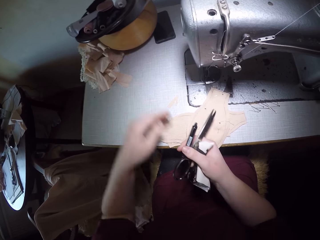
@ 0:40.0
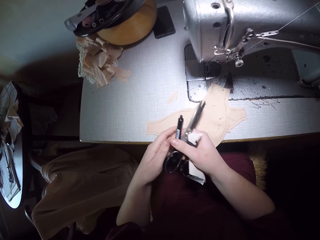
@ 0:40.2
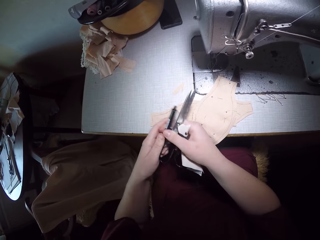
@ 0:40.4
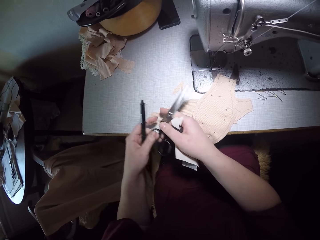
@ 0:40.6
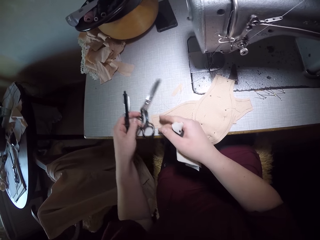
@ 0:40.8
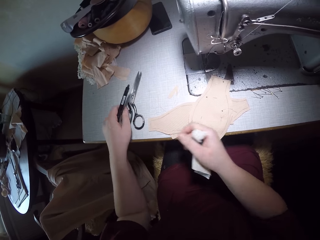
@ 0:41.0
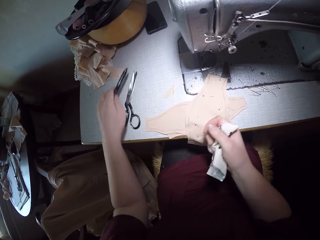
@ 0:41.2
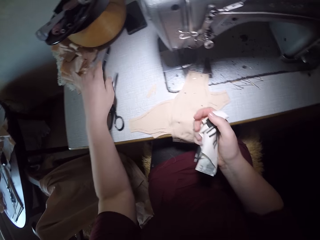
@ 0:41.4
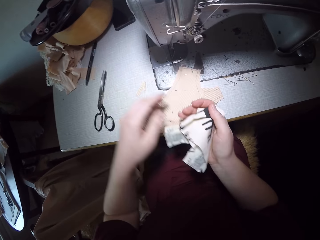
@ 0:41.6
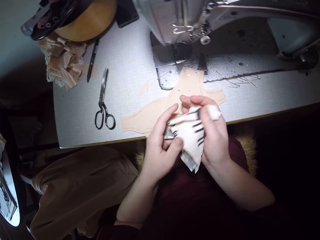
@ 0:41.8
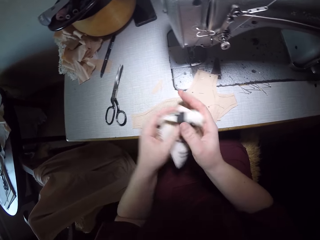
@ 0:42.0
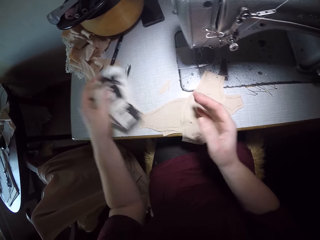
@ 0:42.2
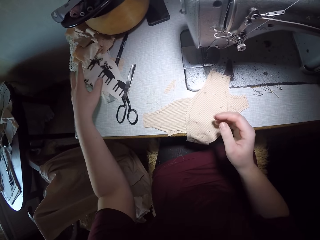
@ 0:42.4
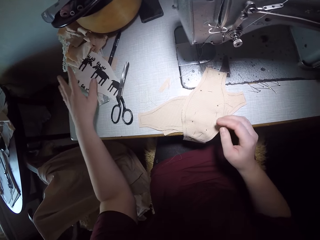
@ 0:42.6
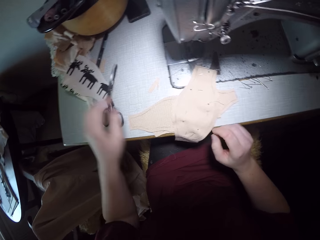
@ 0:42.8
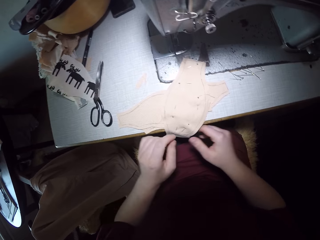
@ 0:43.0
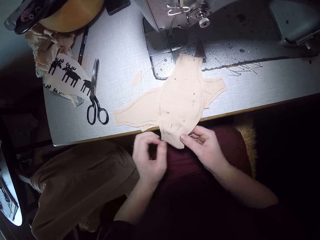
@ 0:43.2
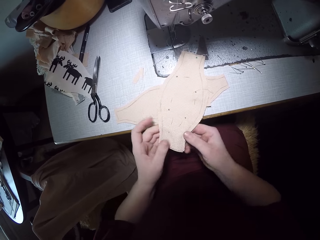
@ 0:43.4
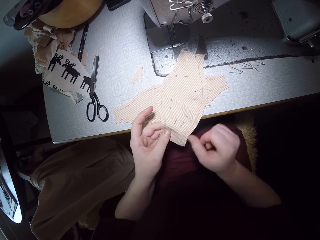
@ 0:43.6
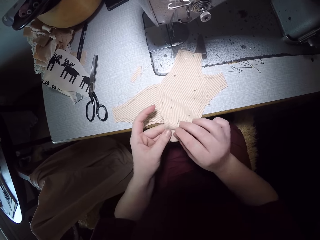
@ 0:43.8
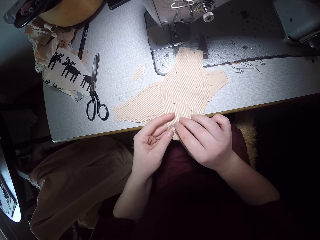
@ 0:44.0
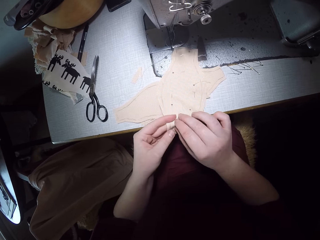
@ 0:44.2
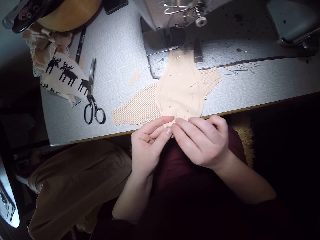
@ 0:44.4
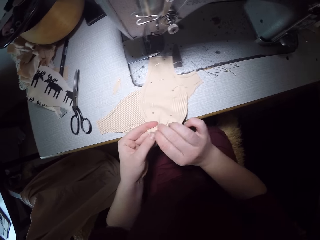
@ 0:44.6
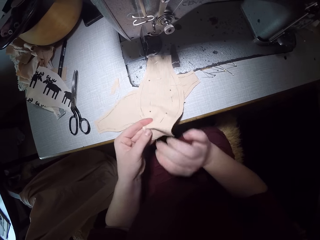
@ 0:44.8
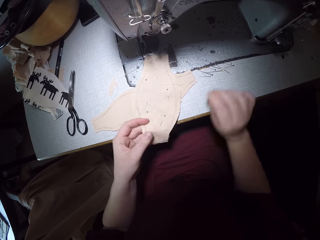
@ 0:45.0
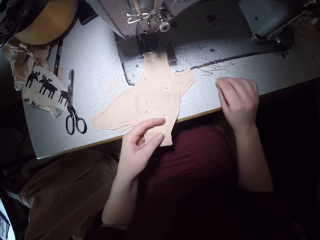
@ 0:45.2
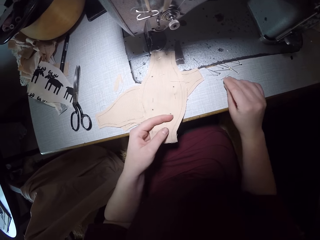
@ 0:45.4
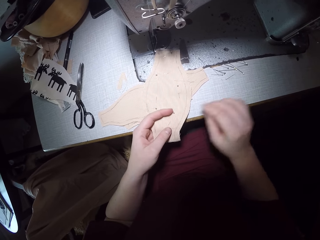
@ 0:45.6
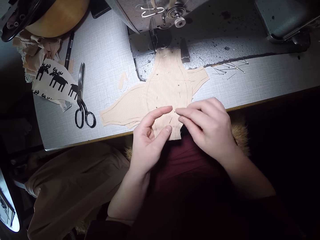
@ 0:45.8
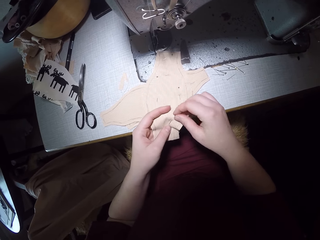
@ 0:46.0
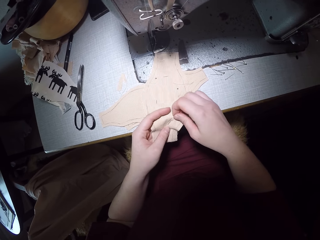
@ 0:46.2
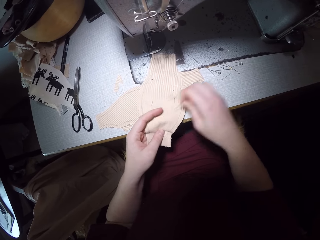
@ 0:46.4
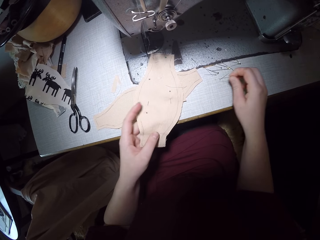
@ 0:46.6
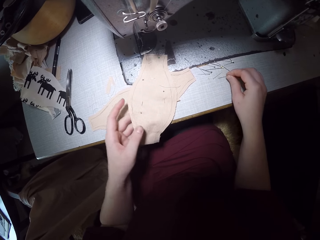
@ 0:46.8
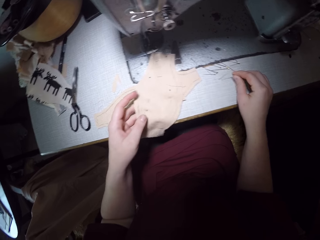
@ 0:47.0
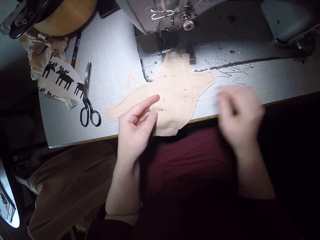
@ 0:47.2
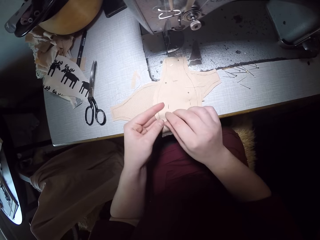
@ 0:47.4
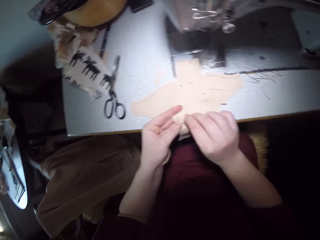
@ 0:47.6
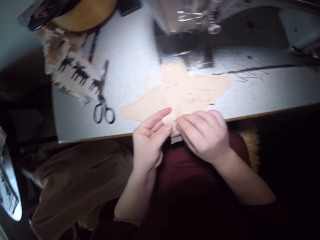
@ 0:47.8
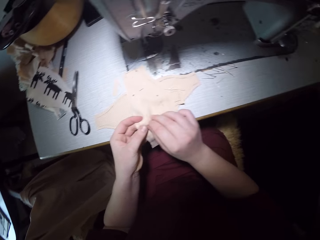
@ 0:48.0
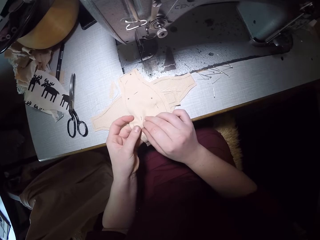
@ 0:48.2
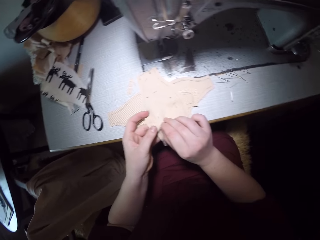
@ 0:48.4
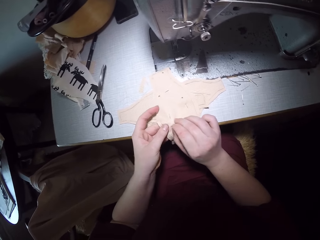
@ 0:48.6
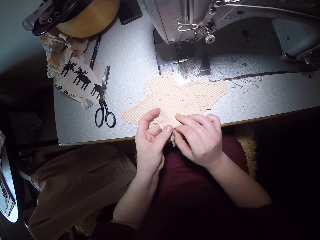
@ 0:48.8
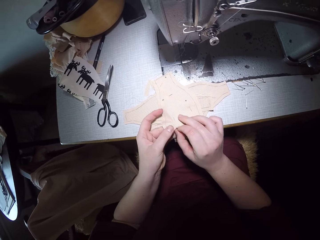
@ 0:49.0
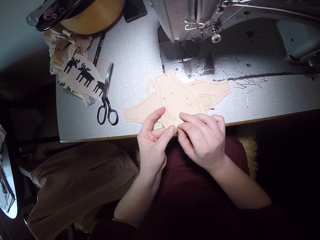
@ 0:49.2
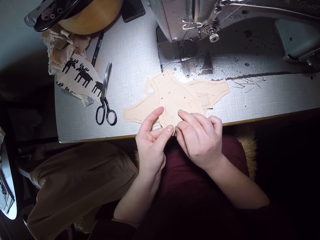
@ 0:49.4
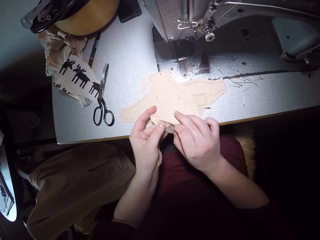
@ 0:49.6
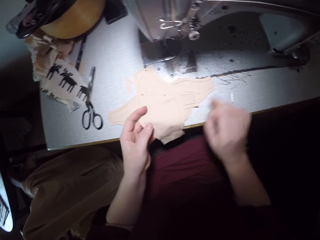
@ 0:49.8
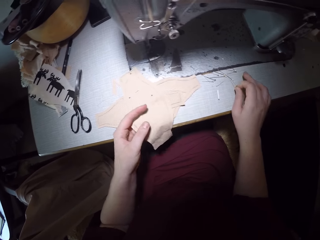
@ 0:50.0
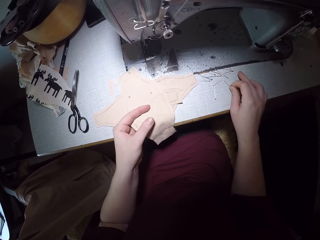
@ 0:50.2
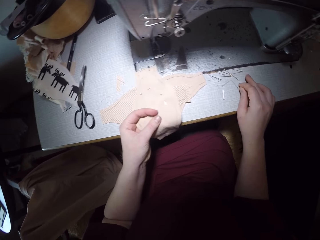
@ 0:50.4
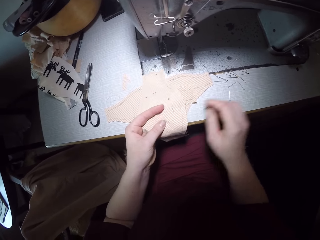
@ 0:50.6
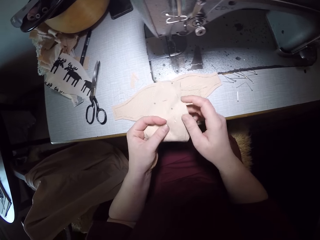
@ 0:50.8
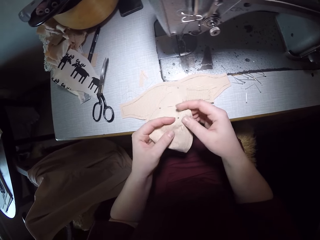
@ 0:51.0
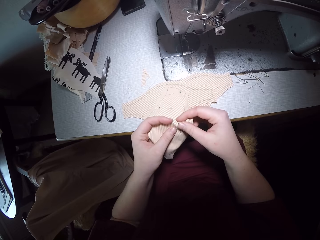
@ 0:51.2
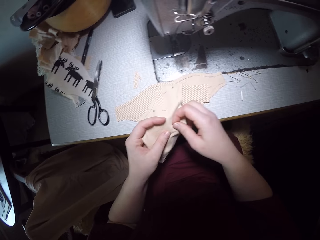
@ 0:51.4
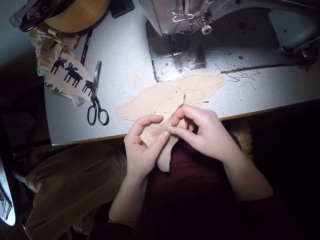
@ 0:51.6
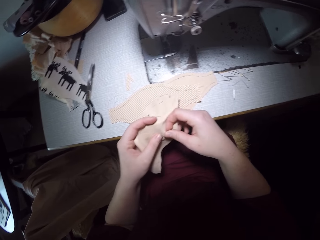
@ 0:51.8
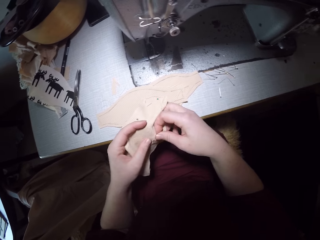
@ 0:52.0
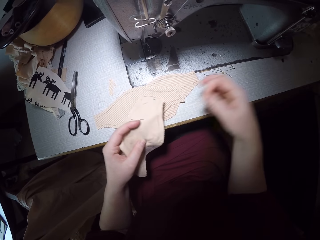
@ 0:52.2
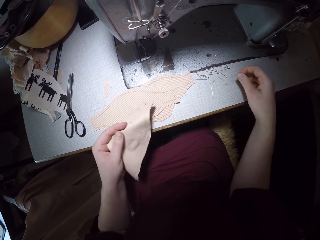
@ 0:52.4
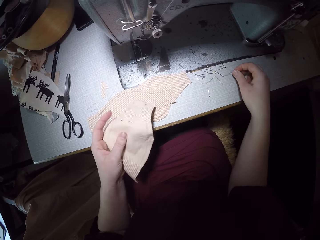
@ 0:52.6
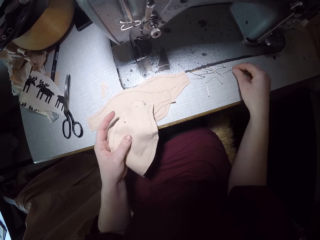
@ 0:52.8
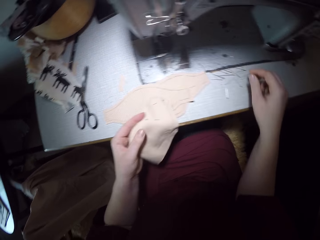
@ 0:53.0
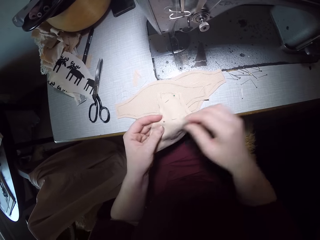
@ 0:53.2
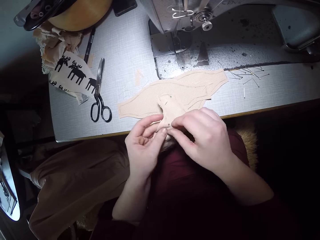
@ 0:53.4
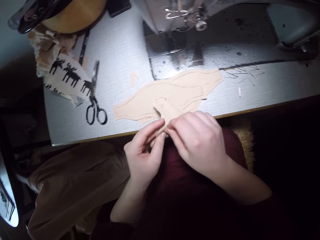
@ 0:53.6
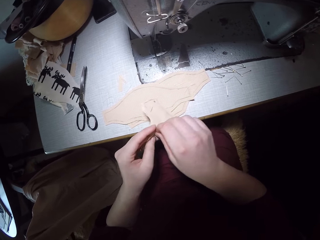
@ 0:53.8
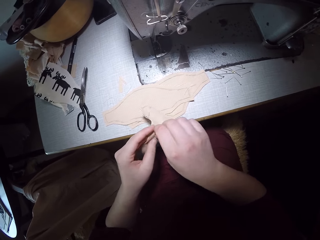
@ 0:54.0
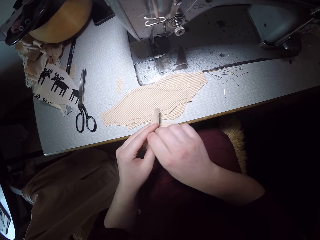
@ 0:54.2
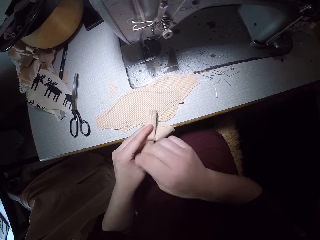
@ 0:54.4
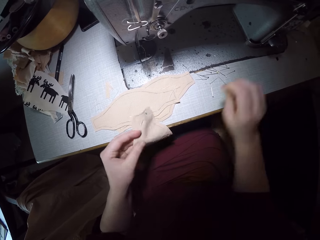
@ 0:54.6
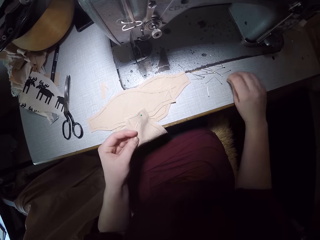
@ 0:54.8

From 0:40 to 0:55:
The camera wearer drops the pen and the pair of scissors on the machine. They drop the patterned fabric on the left edge of the machine. They remove pins from the pair of fabric at the center of the machine. They put the pins at the center of the machine. They raise the pair of fabric from other fabrics on the center of the machine.

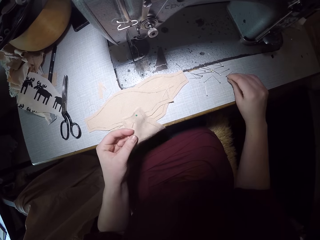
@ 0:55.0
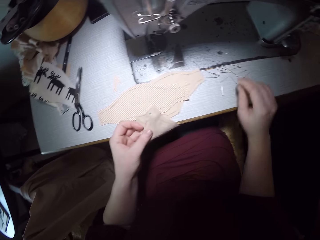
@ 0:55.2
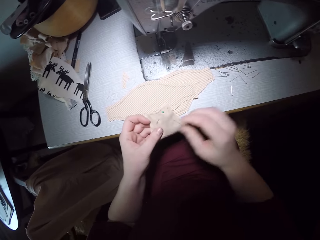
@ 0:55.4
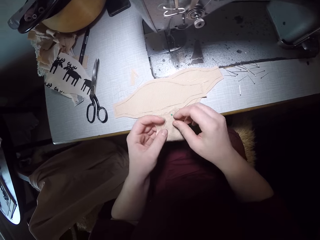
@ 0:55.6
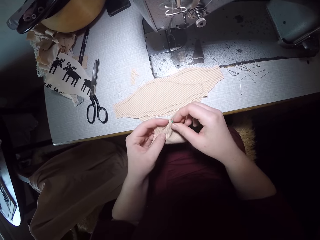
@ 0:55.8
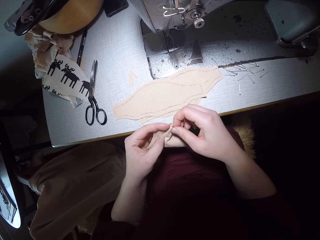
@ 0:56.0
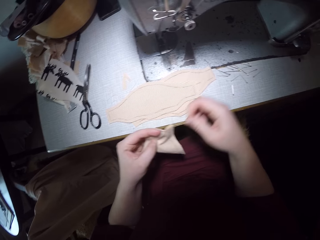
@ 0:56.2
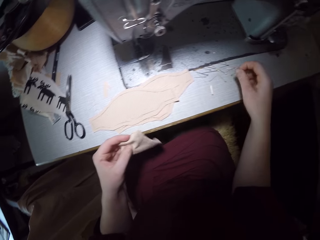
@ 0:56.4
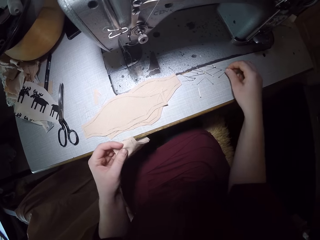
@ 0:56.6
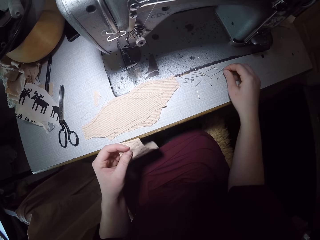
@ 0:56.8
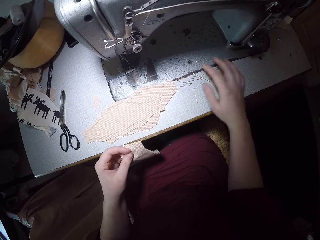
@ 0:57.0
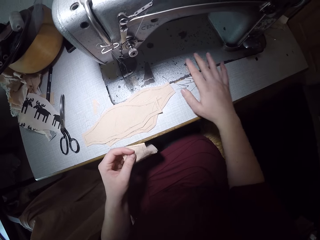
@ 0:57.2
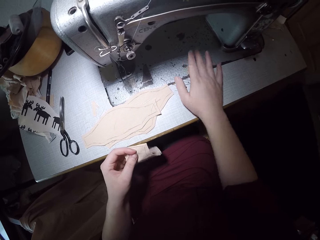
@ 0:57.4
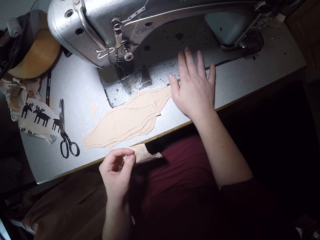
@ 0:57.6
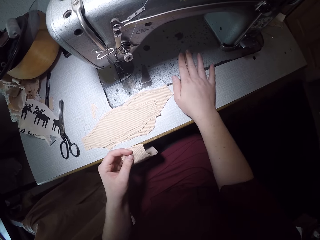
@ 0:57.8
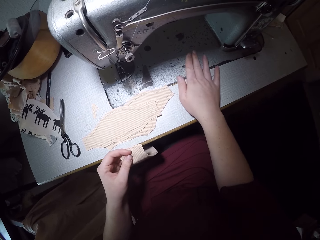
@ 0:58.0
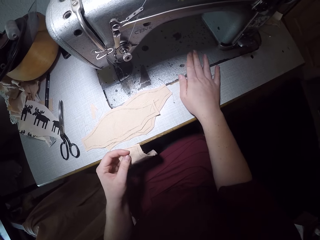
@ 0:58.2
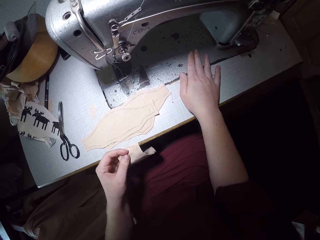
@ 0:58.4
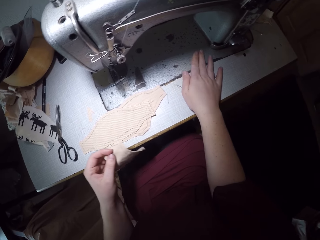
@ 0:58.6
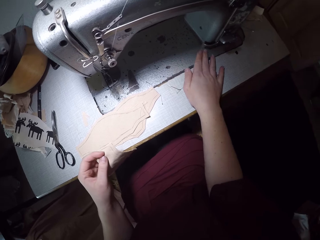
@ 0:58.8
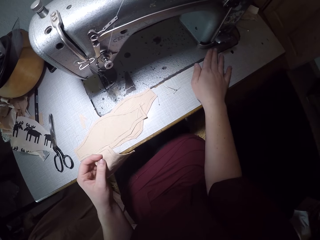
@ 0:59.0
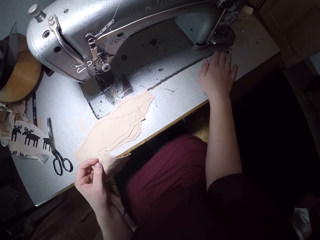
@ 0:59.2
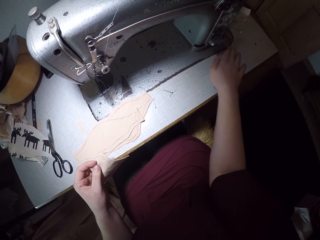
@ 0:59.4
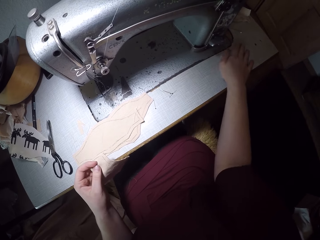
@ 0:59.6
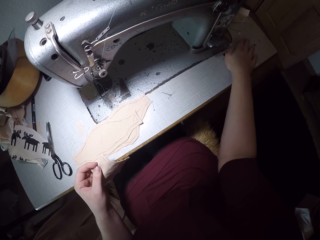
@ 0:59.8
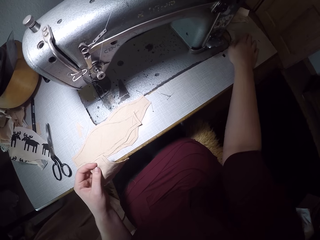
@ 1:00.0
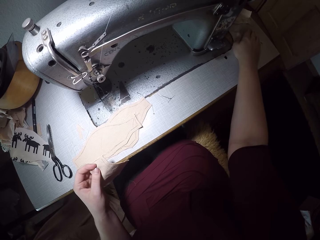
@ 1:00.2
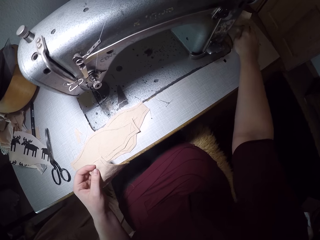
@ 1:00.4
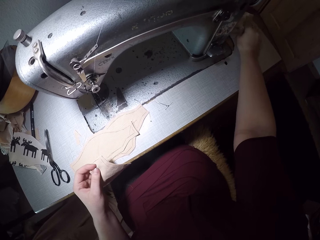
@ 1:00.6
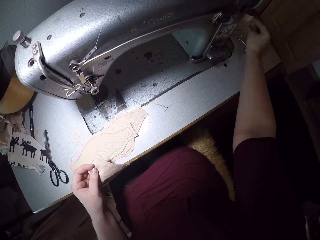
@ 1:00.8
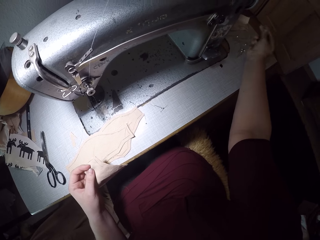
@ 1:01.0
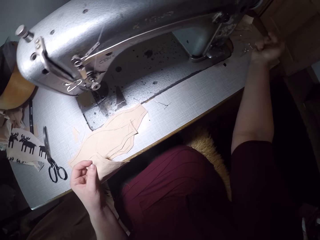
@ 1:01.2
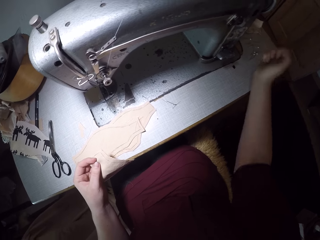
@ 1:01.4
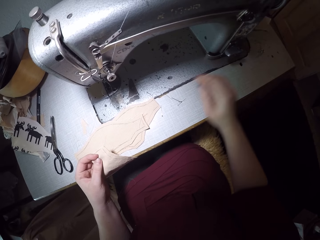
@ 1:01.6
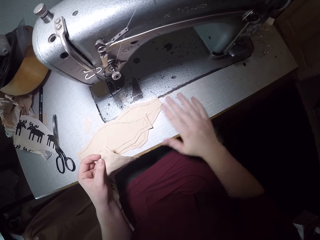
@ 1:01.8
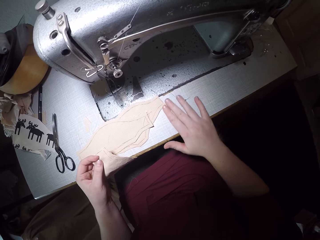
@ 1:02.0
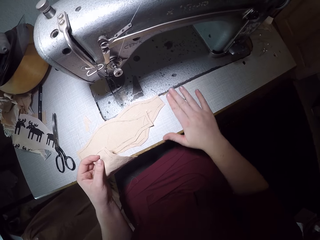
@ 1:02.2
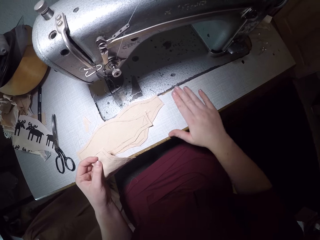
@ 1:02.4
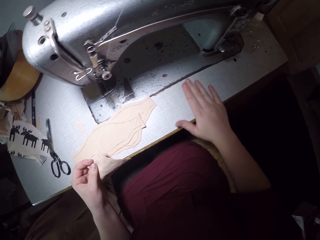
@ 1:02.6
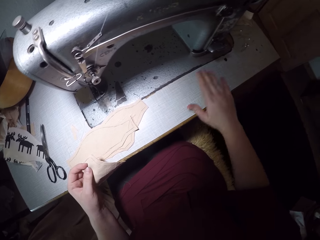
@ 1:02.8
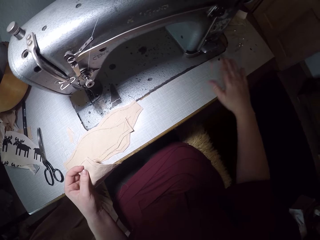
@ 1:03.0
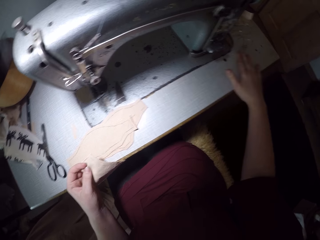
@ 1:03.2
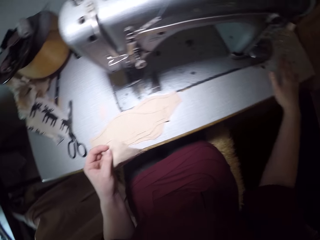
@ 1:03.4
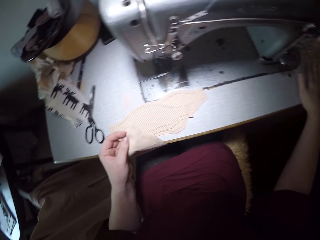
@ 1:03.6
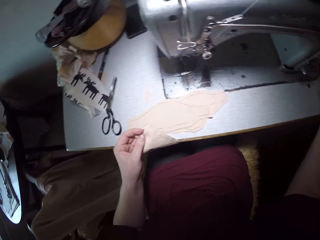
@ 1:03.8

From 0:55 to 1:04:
The camera wearer moves the pins to the right edge of the sewing machine.
